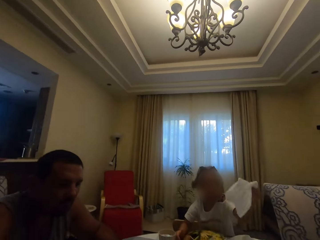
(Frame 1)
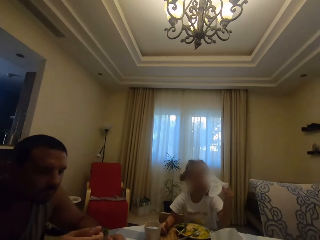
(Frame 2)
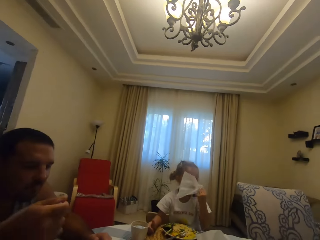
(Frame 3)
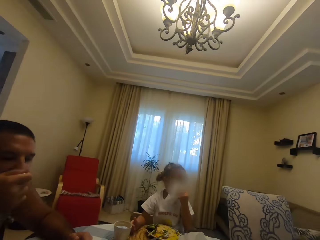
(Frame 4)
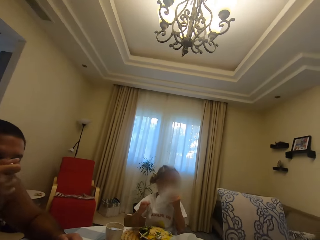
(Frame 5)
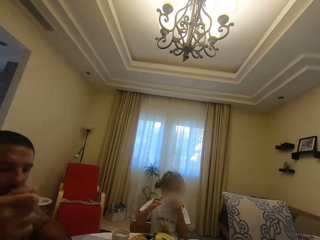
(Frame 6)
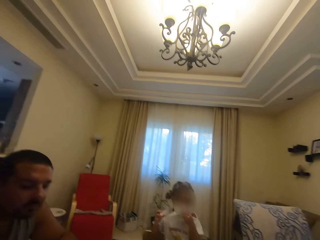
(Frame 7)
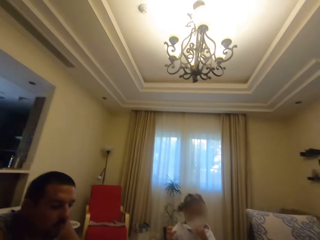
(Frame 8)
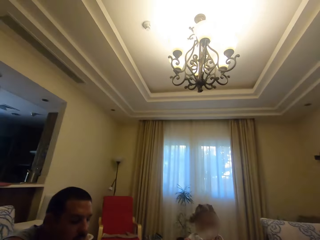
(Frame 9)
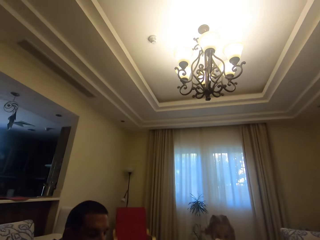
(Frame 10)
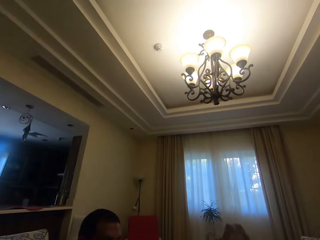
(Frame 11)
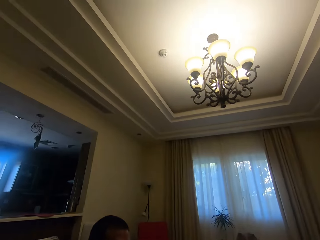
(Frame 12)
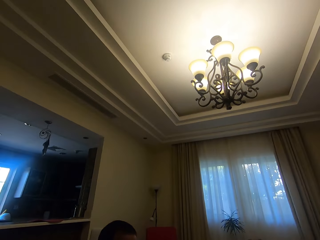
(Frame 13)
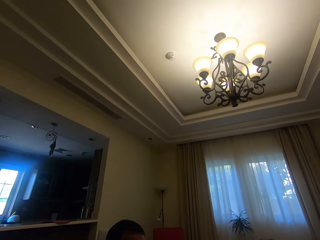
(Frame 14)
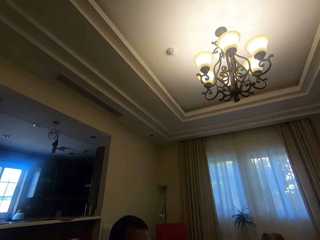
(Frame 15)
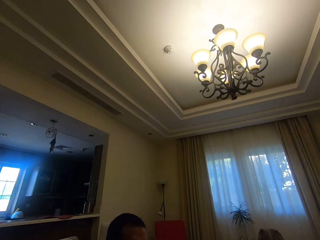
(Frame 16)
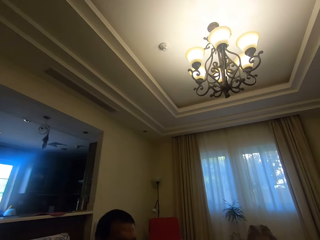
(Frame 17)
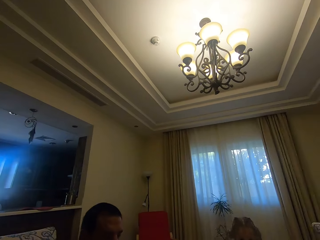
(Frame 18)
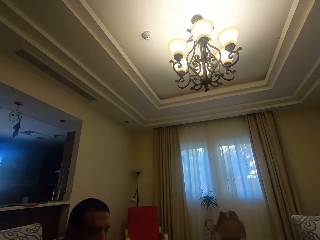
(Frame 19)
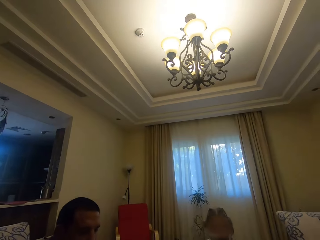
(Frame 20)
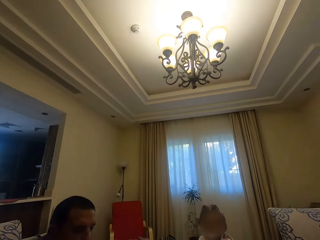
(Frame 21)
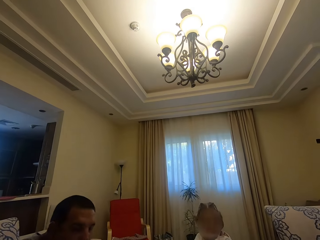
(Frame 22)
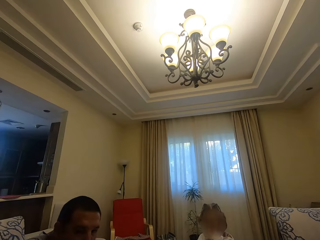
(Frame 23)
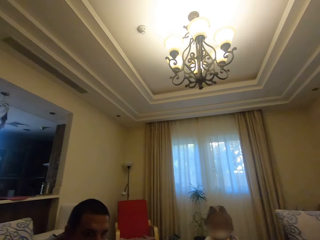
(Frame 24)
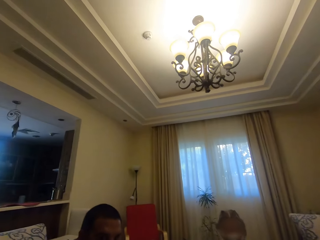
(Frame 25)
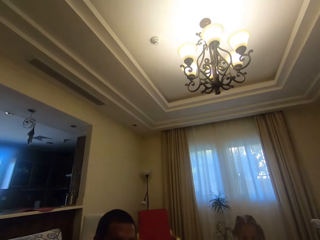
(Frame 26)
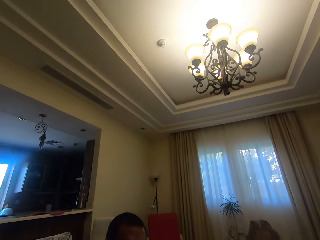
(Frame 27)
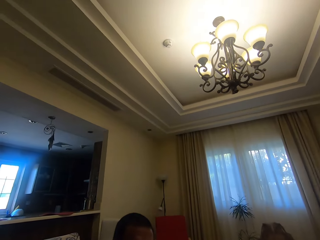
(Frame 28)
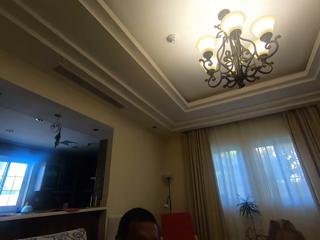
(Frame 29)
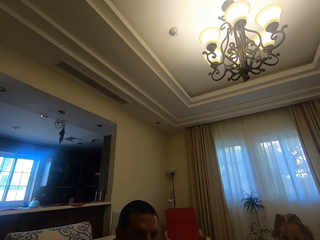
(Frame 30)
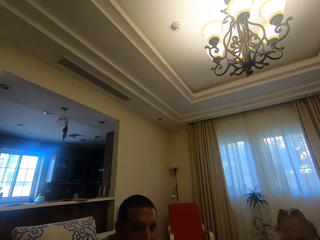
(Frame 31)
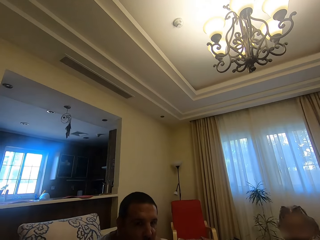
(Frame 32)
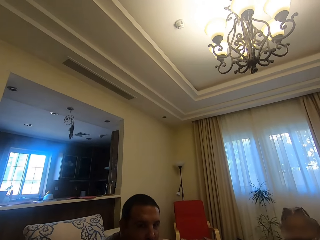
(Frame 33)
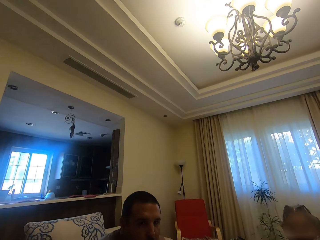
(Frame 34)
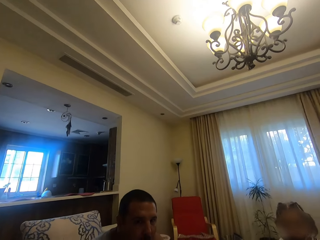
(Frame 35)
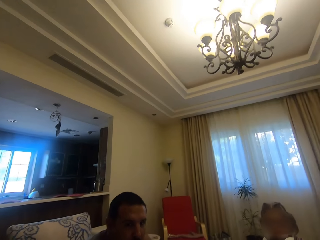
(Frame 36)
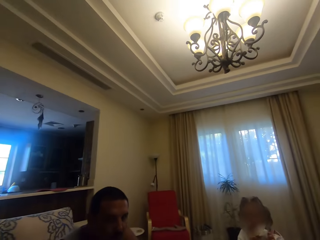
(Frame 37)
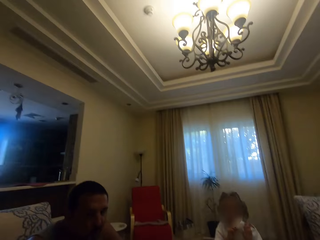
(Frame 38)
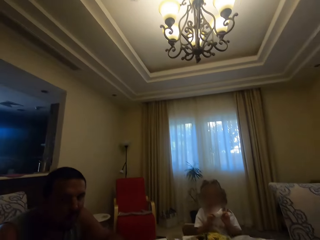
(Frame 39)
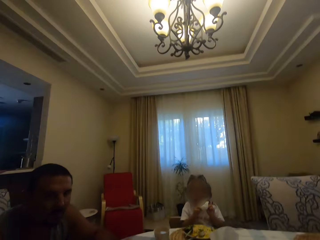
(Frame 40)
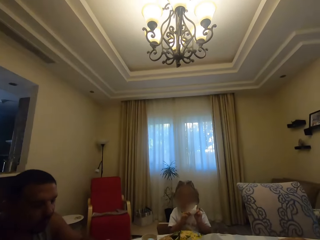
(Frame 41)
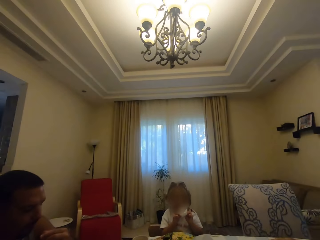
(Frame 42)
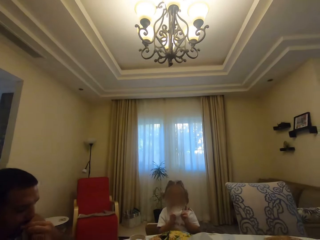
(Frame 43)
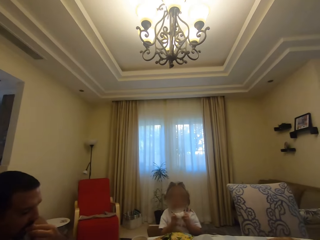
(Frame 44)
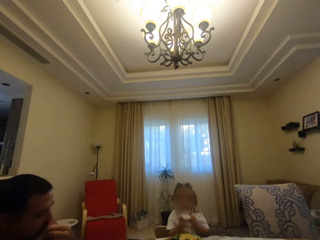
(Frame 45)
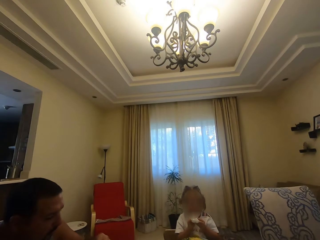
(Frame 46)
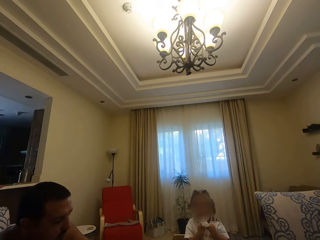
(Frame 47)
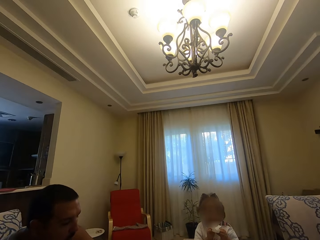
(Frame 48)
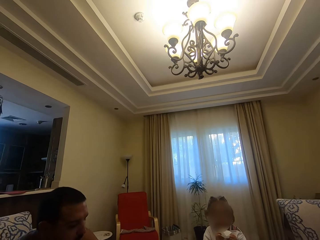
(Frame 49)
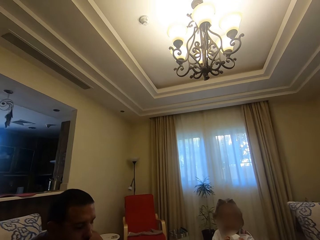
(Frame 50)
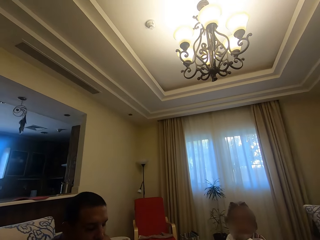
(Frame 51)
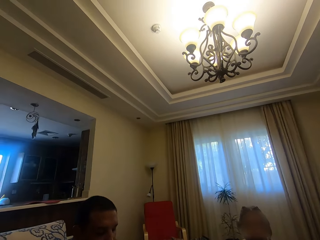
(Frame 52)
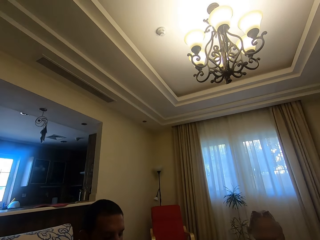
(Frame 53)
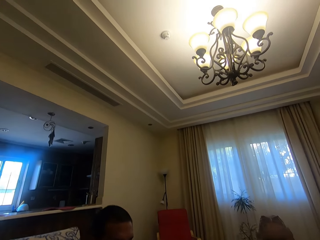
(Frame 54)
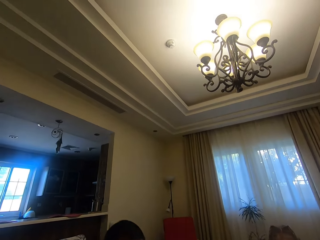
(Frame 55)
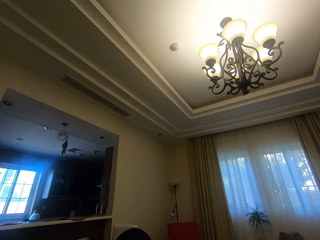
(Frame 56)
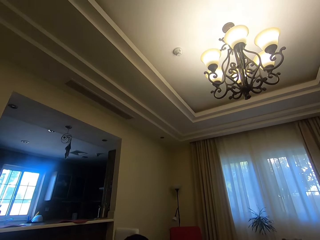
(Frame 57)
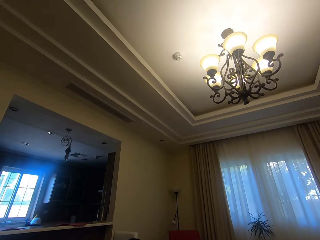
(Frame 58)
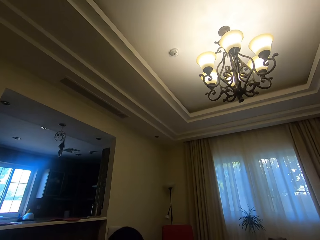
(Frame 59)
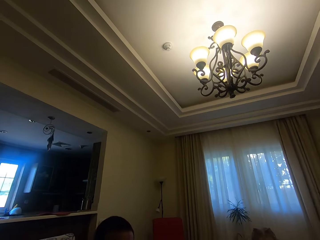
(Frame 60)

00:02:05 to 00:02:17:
A child wipes her mouth with a serviette. The camera wearer looks around. They converse with a man.

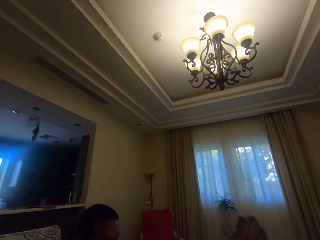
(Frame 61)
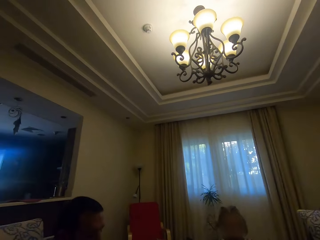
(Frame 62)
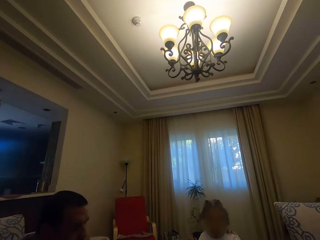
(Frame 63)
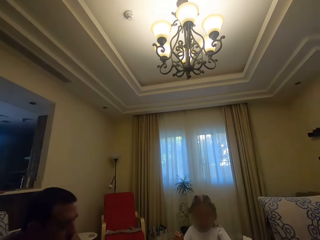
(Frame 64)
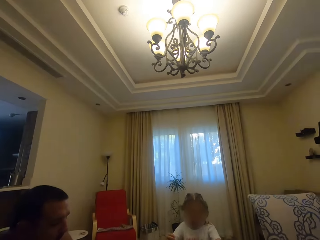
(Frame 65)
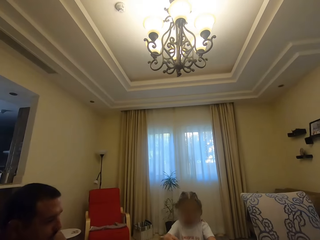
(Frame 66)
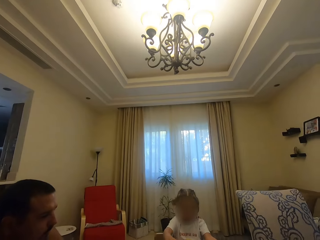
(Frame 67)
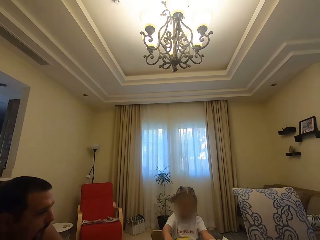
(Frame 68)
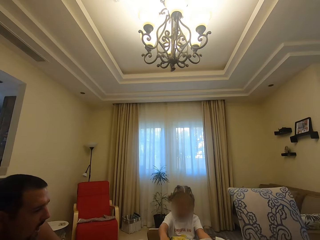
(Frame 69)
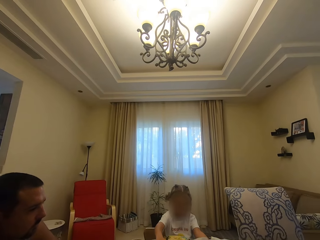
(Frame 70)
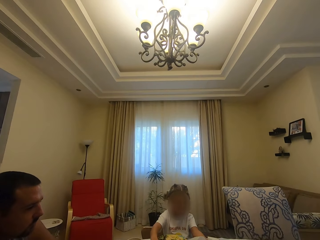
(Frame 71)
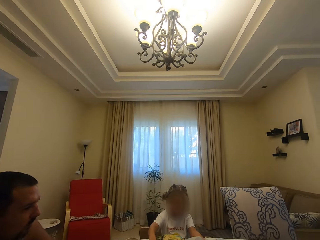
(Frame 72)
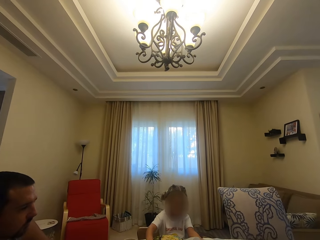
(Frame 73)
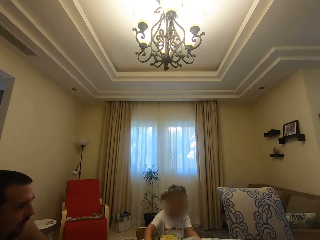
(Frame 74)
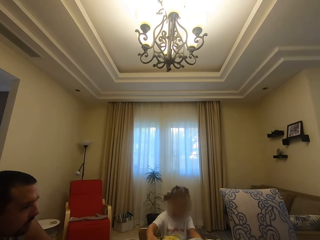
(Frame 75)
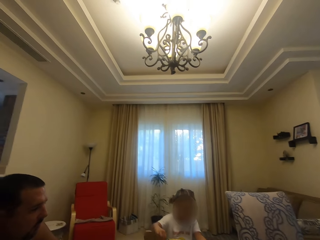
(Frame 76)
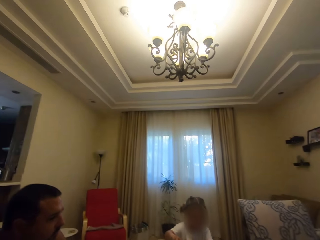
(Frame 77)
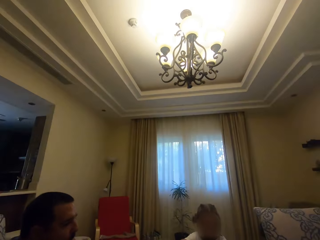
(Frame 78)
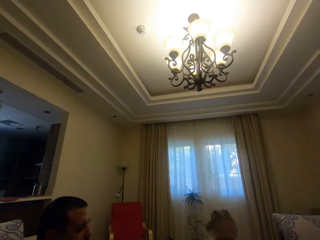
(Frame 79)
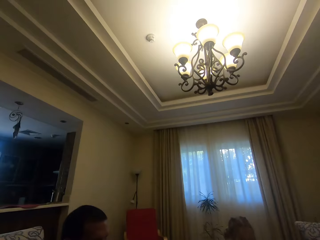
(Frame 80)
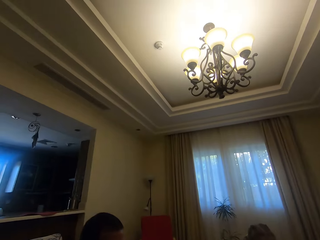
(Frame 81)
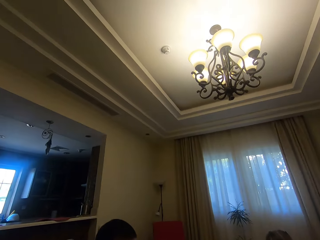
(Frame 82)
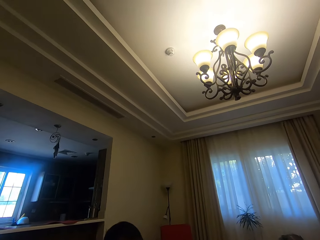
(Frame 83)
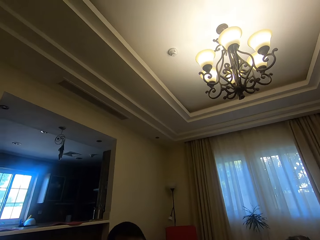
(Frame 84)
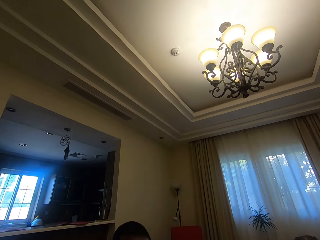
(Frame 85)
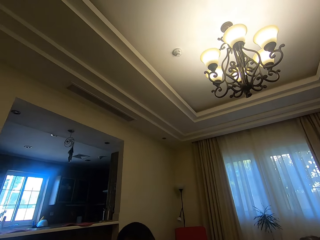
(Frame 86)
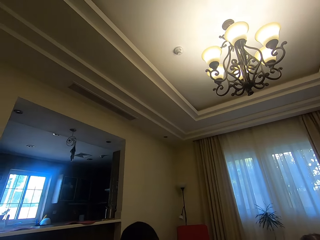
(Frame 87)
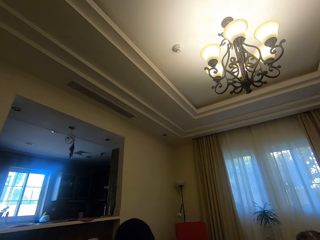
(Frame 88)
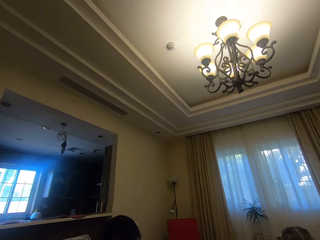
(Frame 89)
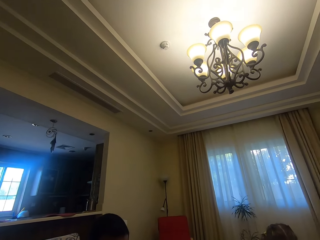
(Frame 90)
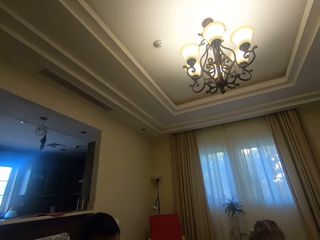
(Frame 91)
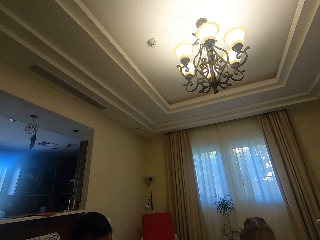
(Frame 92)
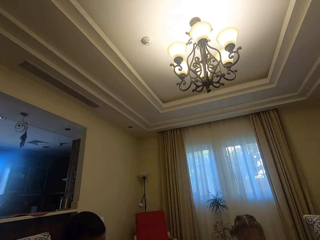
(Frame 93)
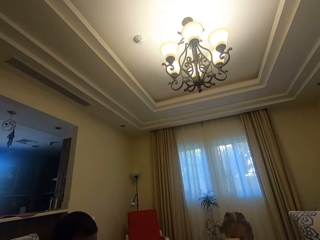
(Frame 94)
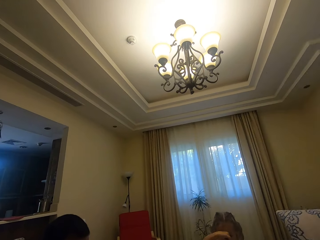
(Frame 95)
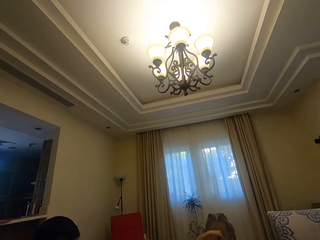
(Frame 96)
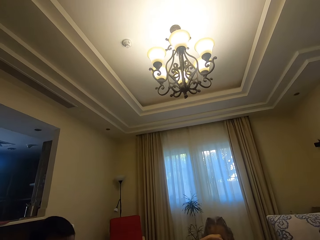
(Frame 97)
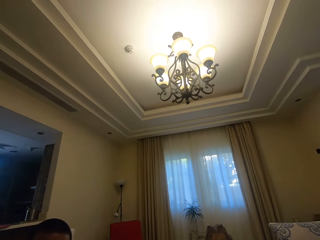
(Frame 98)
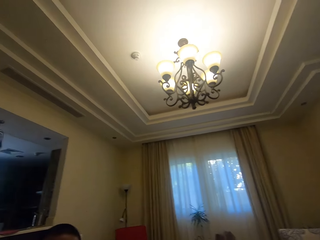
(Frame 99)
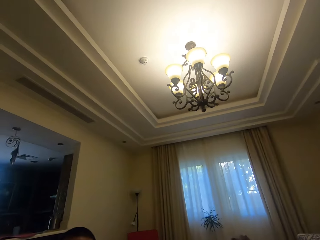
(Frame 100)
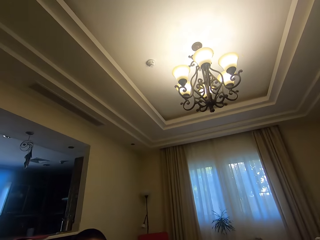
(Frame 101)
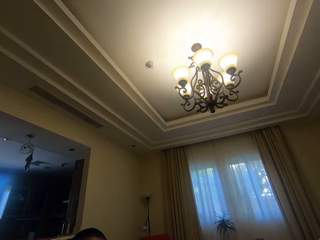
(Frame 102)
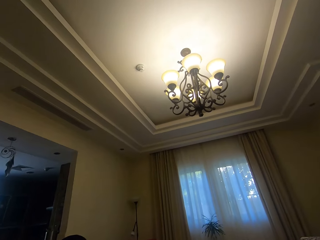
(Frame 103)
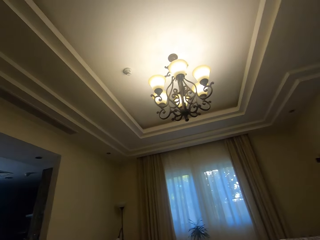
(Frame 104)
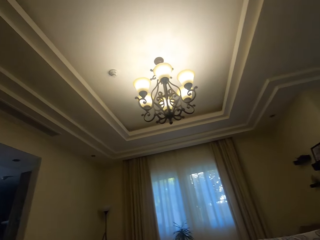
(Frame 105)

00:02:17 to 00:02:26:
A man talks to the camera wearer.
